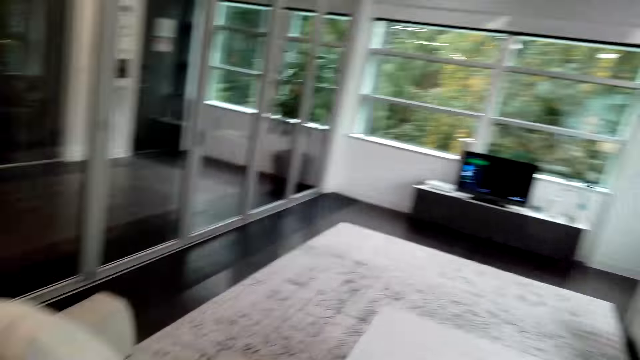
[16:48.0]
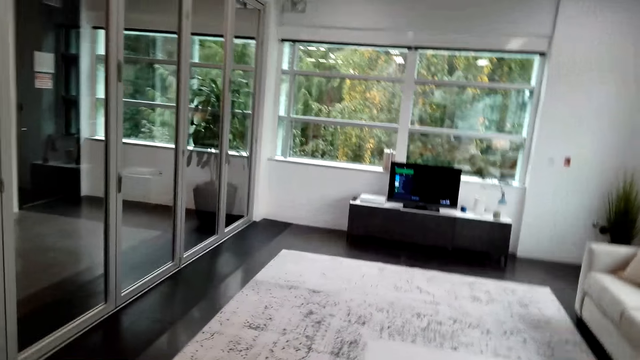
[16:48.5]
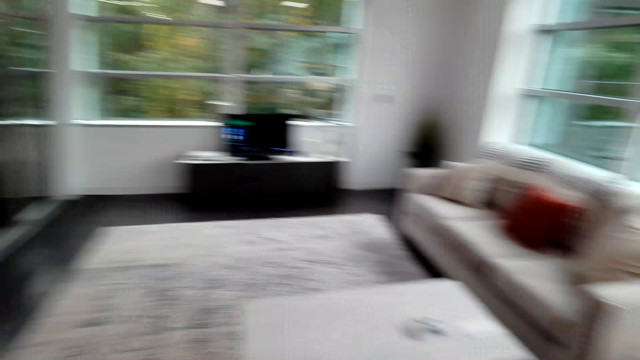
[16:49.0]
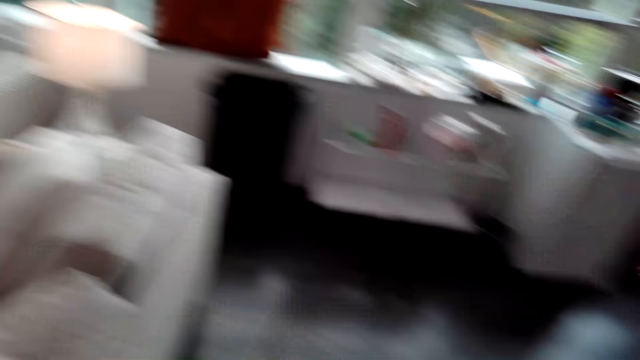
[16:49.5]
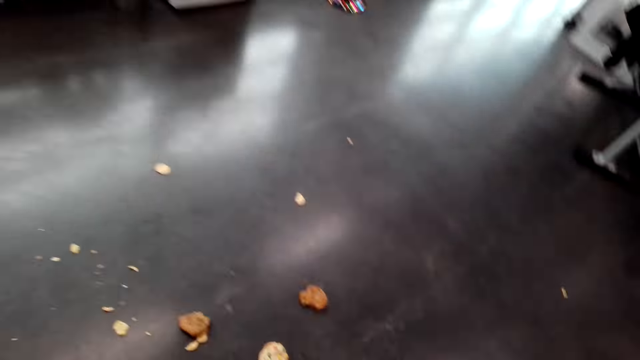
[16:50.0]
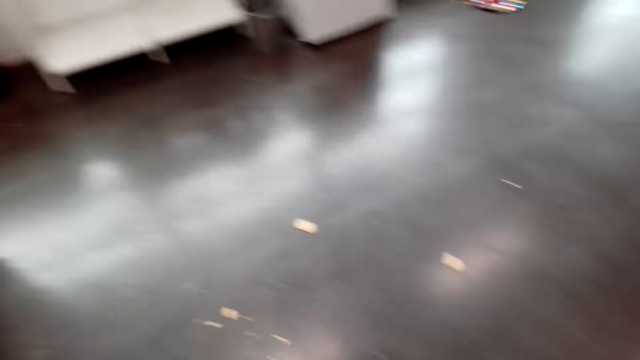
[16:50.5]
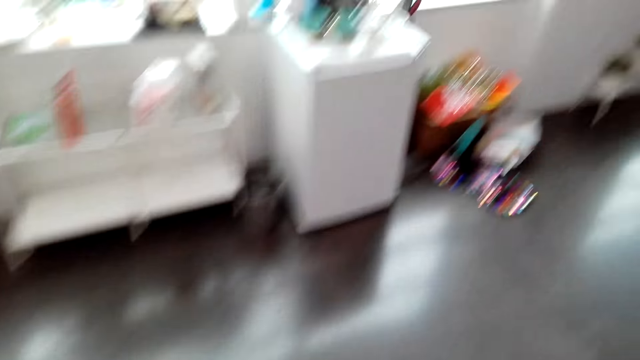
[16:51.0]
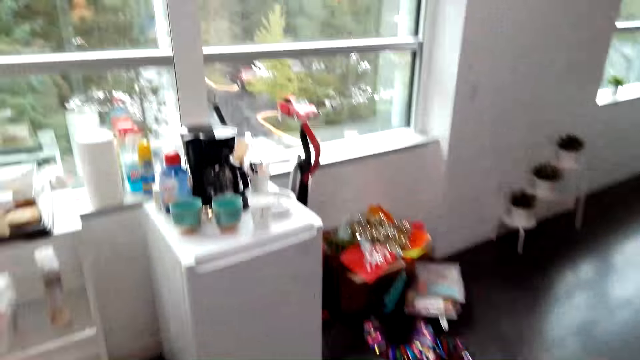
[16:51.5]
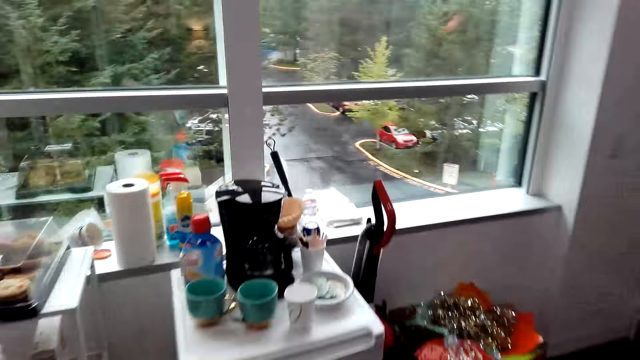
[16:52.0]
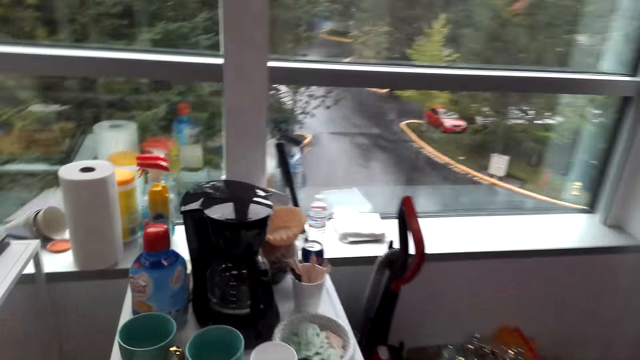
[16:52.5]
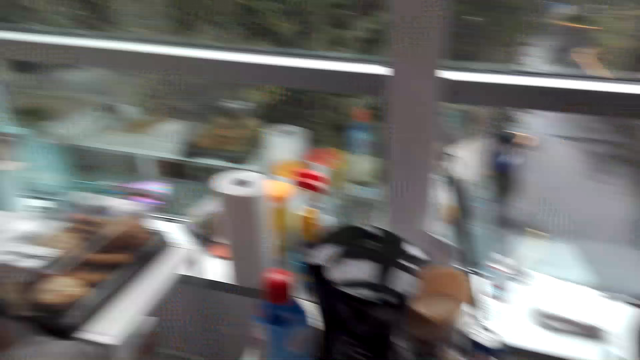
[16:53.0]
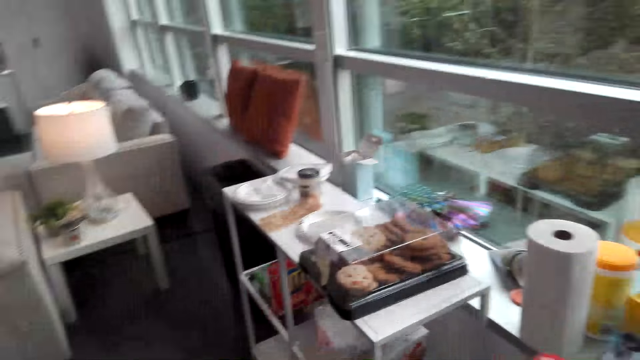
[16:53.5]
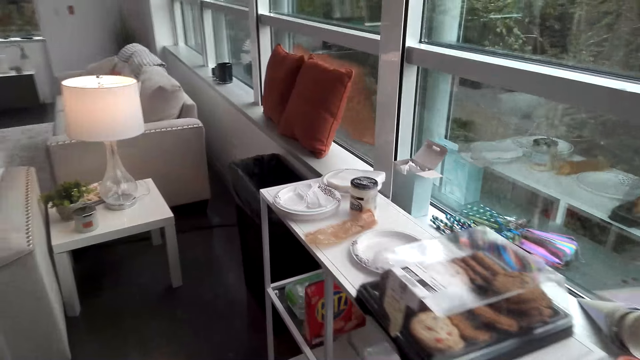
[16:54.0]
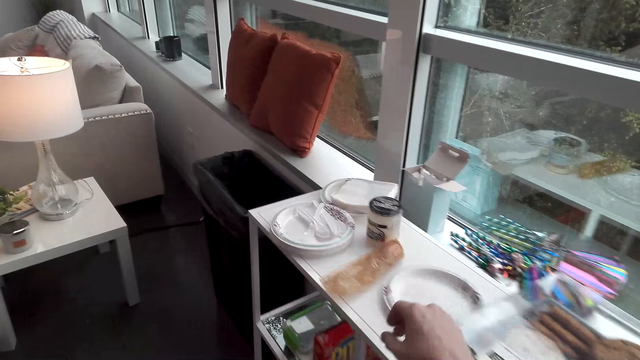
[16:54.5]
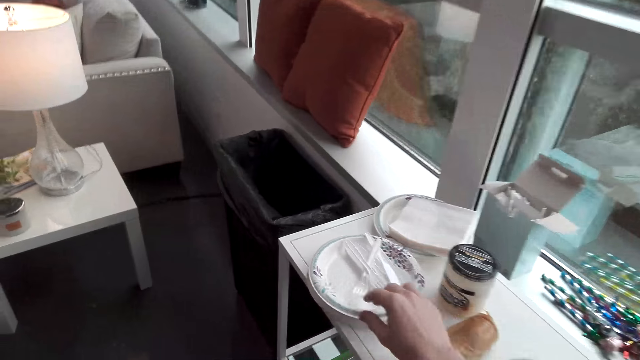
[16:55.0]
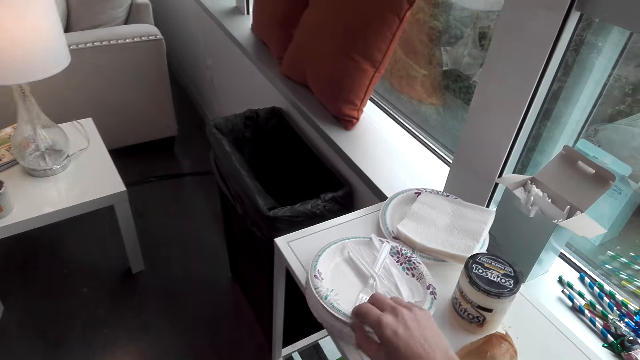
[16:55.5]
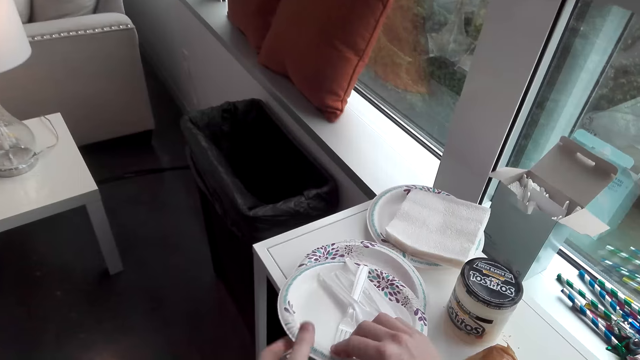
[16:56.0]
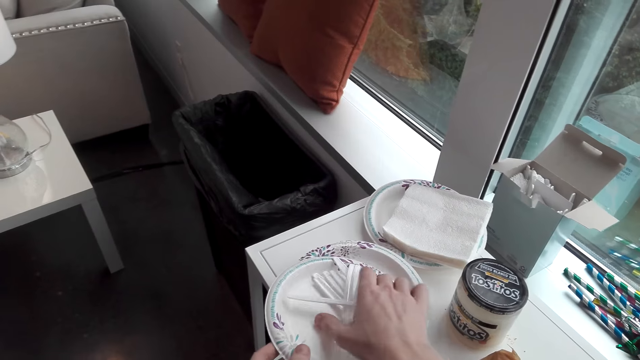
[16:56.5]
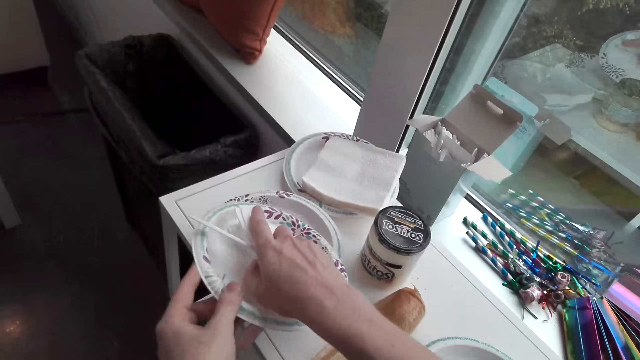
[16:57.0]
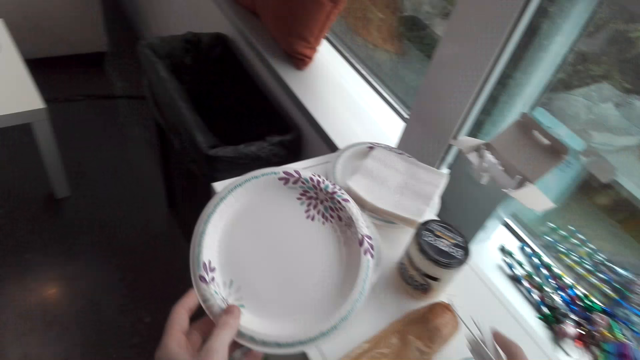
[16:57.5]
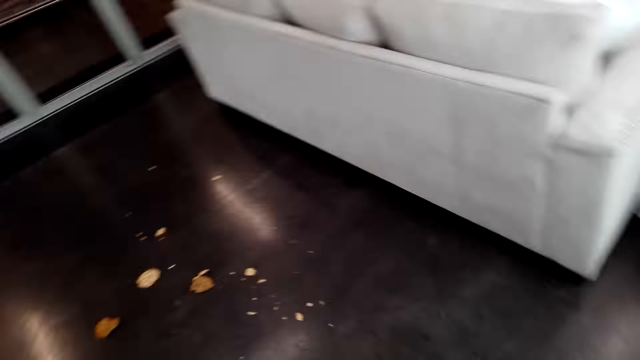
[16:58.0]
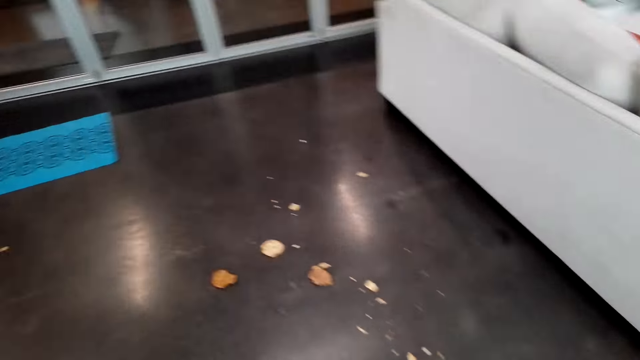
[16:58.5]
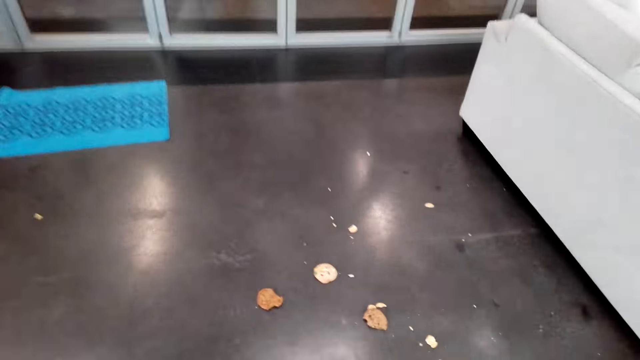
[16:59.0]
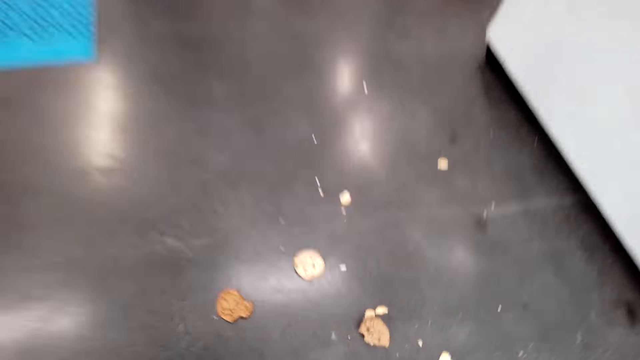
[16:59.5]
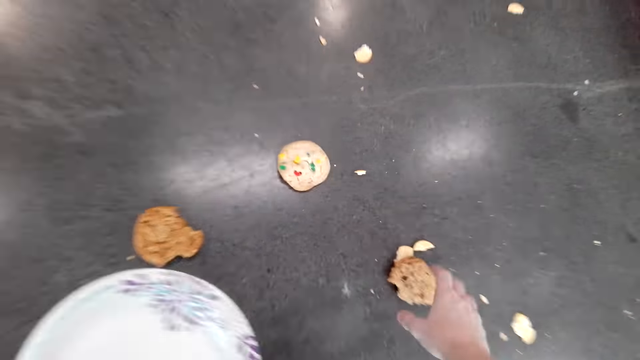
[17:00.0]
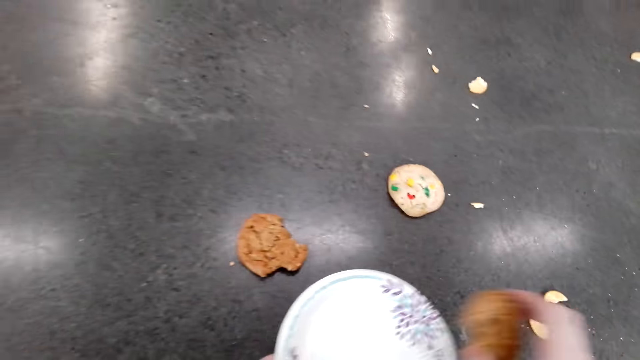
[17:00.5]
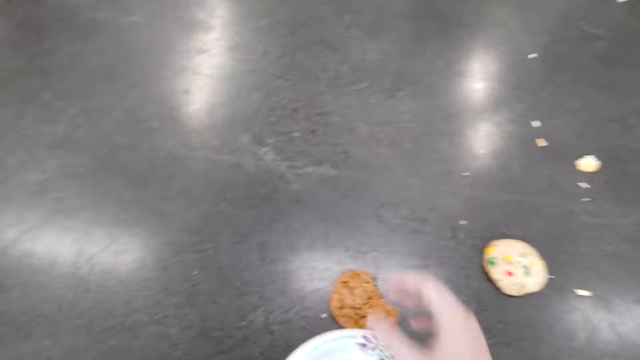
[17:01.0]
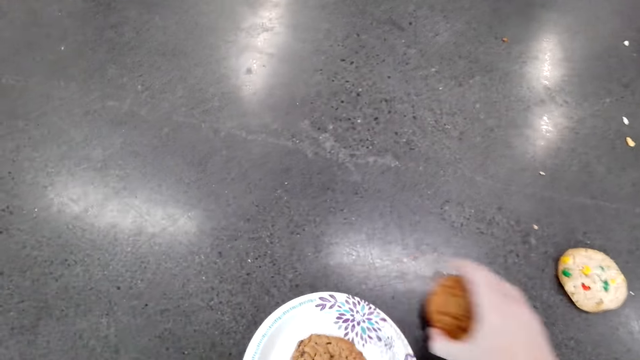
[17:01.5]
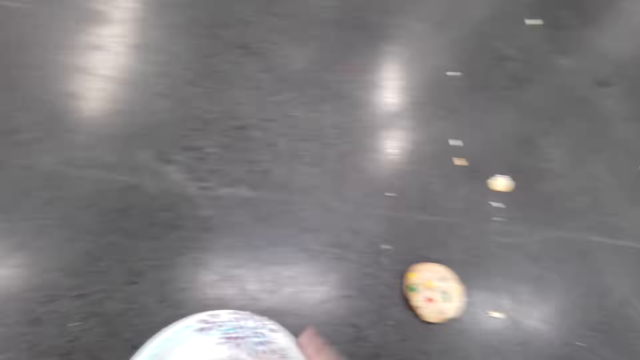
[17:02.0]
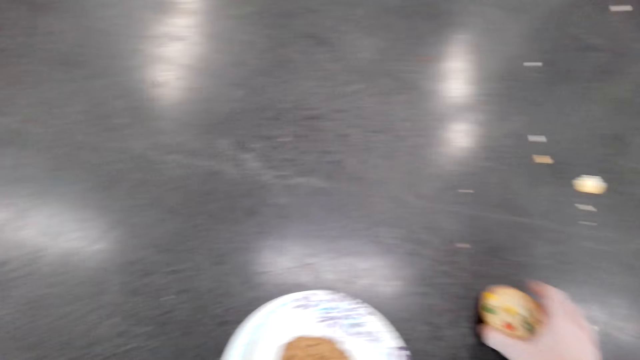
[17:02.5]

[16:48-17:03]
The camera wearer picks a paper plate. They remove plastic spoons from the paper plate. They walk in the room. They pick Ritz snack crackers from the fridge.

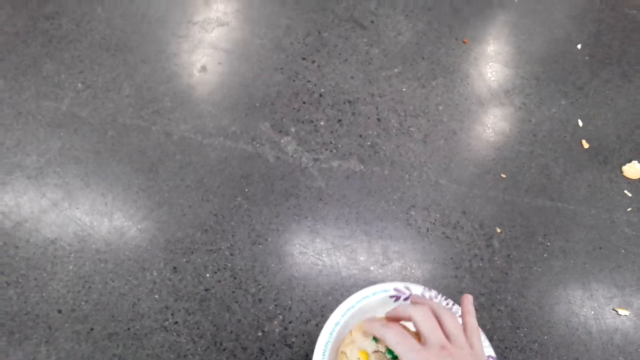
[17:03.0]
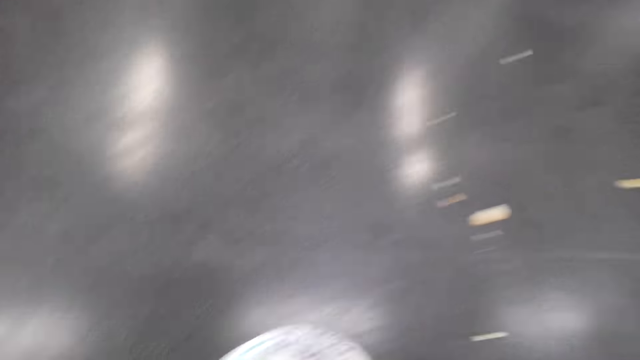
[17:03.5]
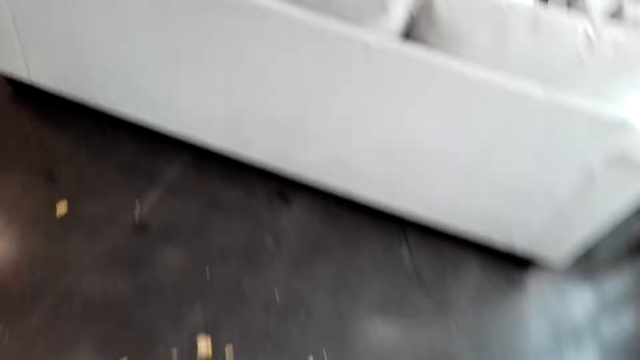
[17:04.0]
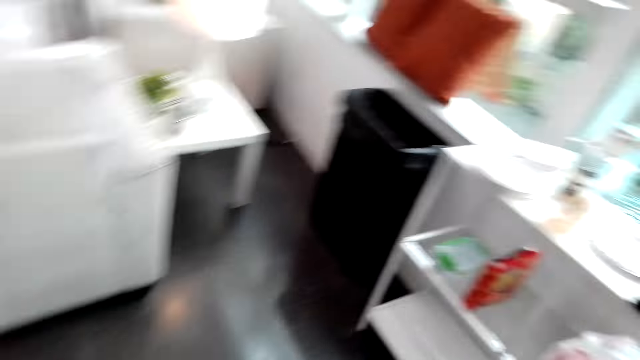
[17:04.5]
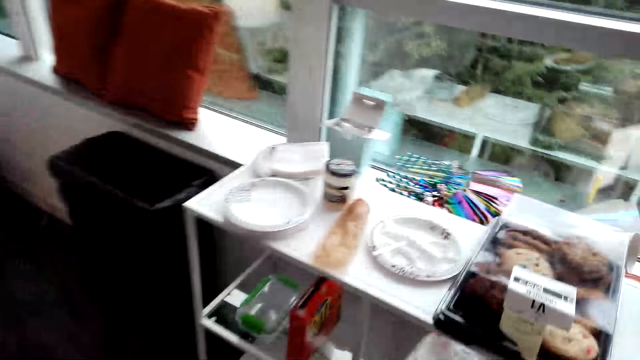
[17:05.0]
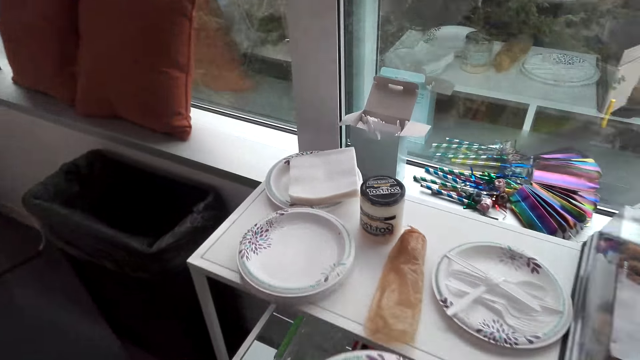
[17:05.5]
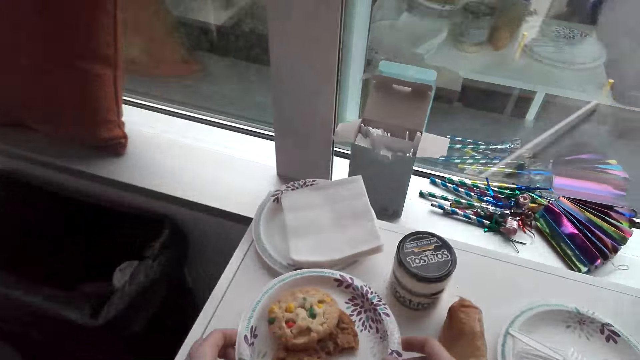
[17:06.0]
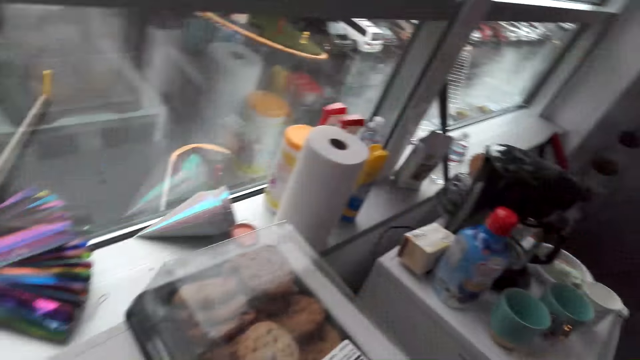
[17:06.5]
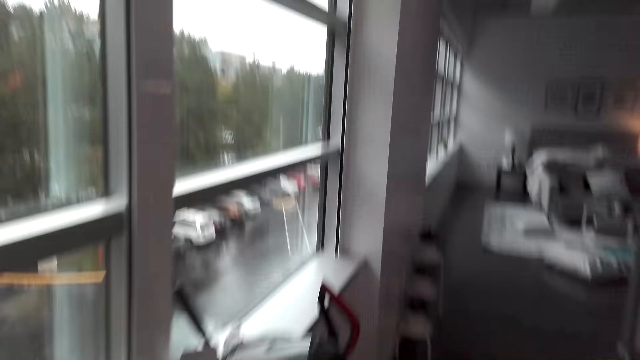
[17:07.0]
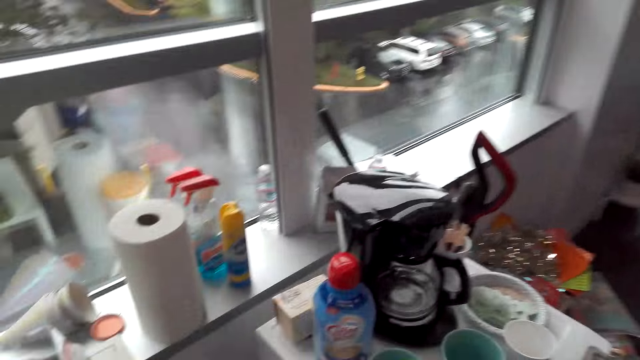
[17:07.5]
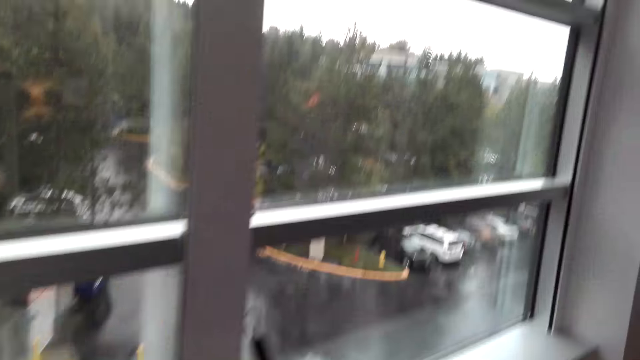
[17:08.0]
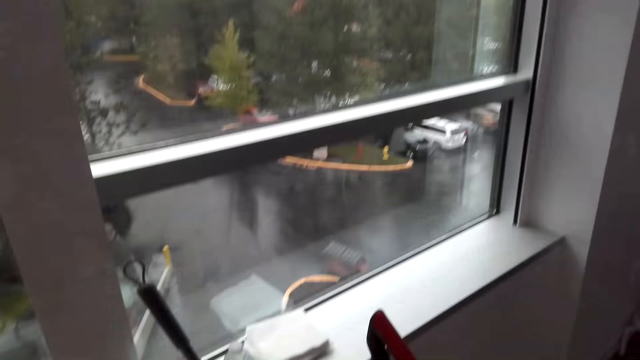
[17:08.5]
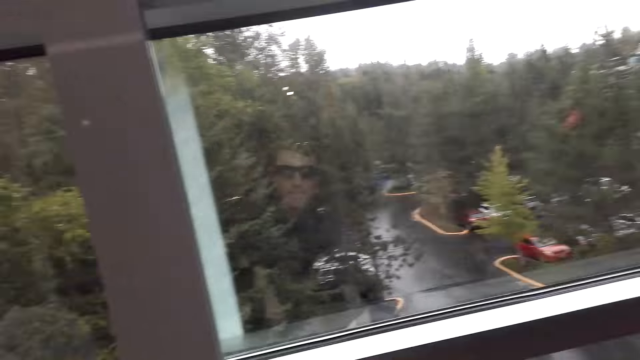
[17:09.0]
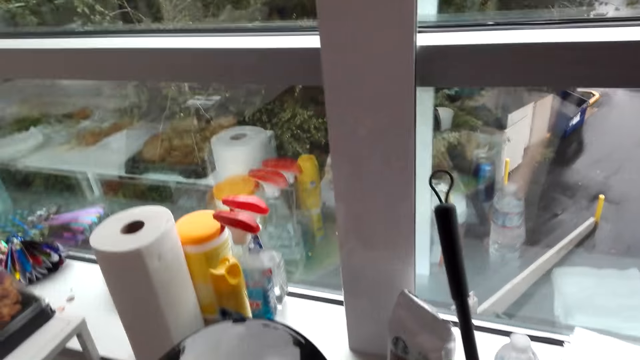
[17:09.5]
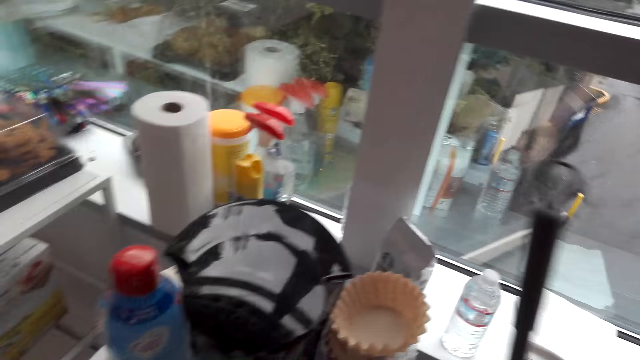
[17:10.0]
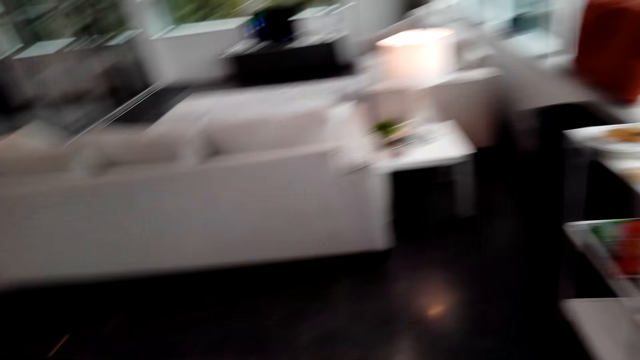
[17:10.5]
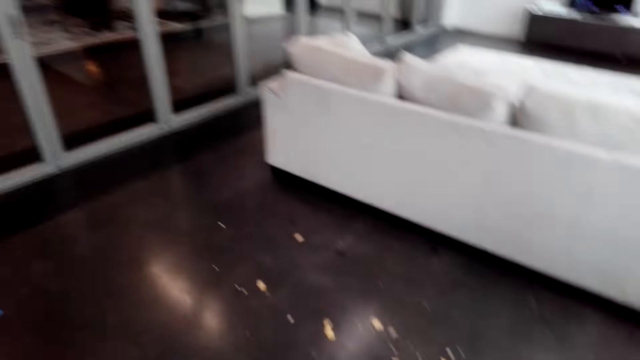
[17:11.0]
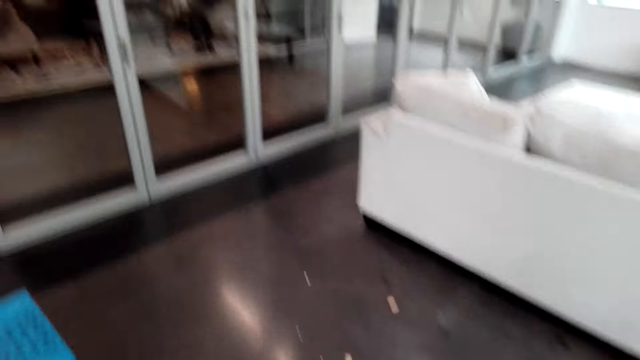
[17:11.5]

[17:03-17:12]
The camera wearer walks in the room. They put a paper plate down on the table. They walk in the room. They pick up a push broom.
